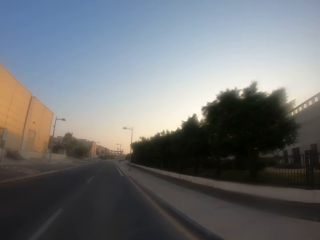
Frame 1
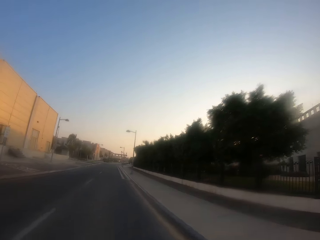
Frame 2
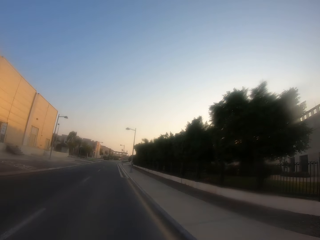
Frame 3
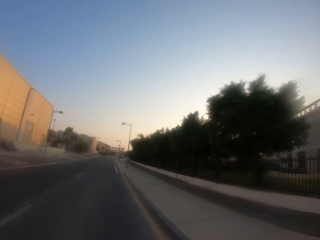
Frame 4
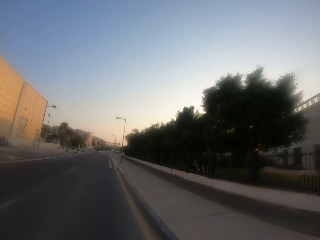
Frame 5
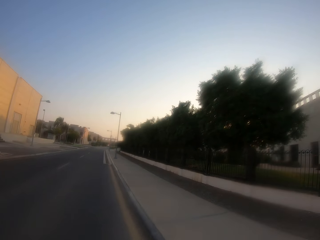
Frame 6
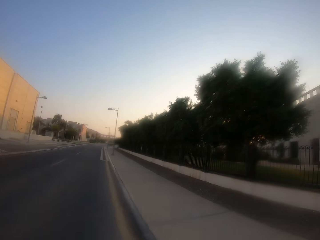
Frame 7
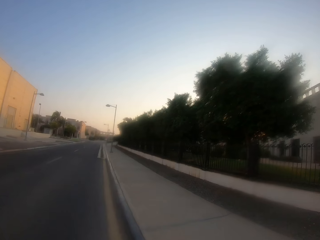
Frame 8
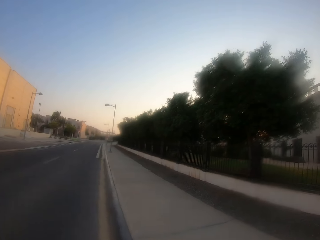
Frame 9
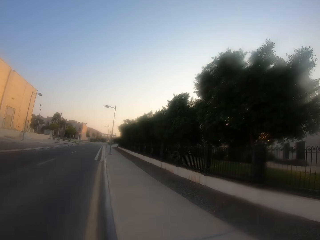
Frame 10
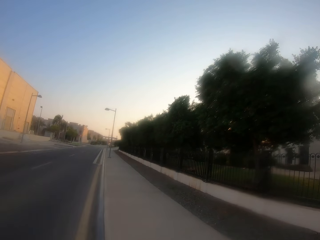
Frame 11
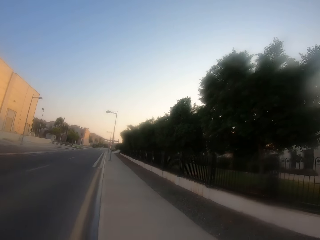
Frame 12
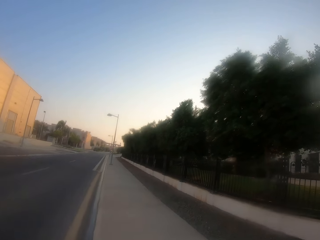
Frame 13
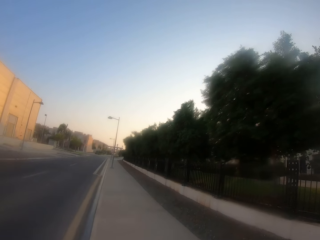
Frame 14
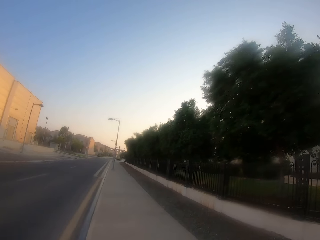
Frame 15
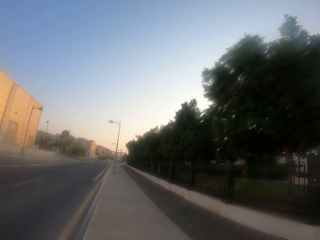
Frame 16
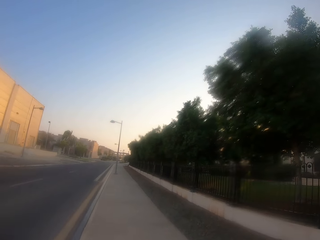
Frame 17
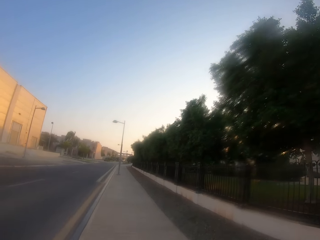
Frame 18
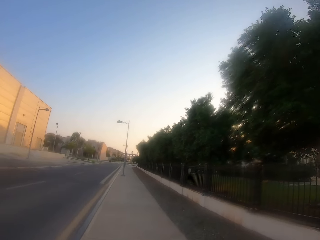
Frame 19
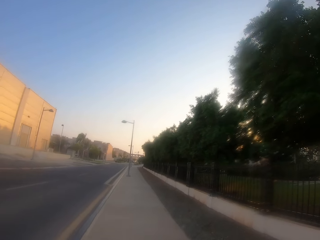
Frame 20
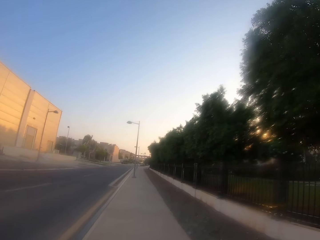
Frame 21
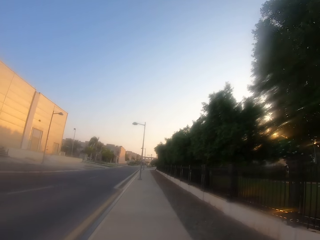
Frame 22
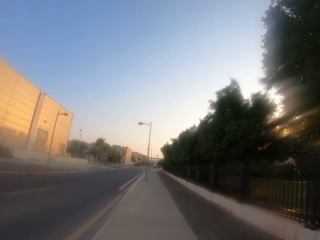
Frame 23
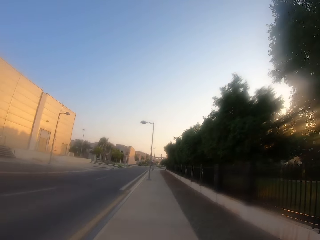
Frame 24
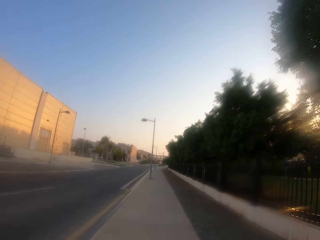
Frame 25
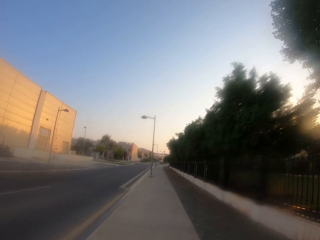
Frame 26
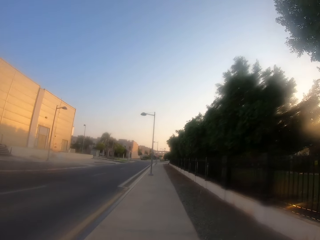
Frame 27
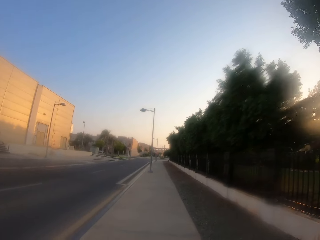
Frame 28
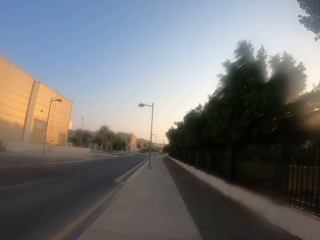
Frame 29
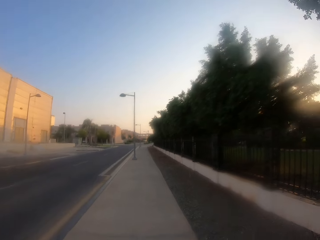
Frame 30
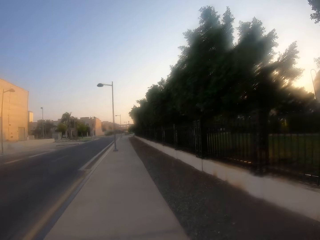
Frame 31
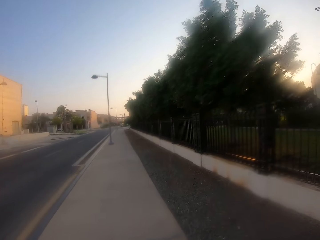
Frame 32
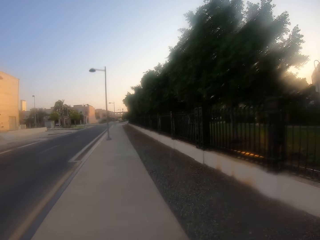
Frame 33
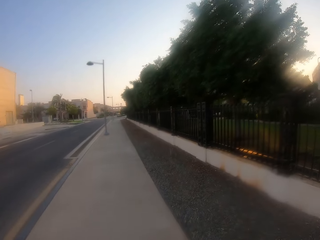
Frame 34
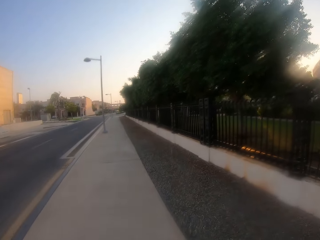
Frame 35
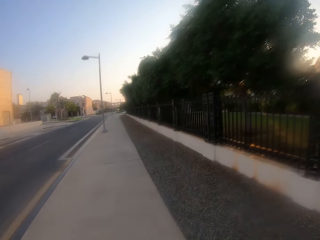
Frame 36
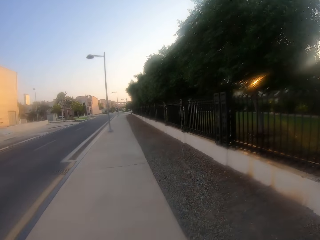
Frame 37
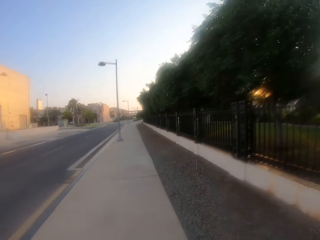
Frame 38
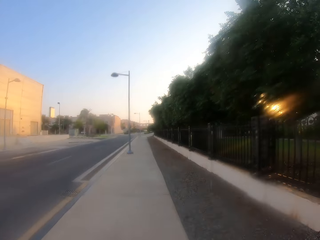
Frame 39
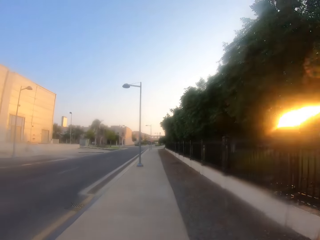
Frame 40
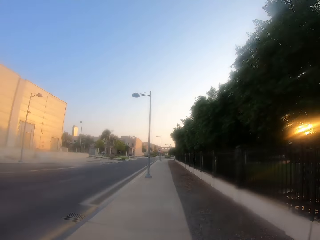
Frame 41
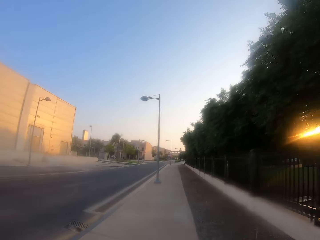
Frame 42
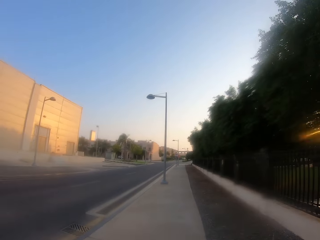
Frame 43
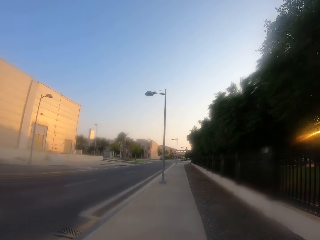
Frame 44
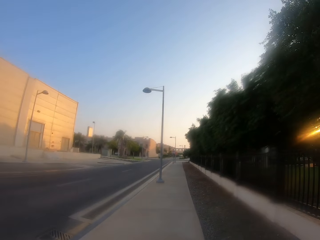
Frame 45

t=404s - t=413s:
The camera wearer walks on the sidewalk.

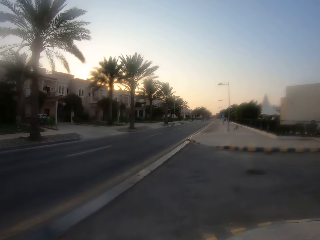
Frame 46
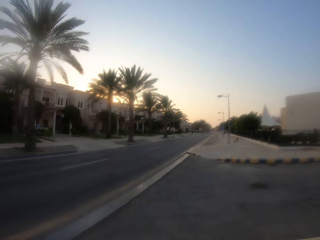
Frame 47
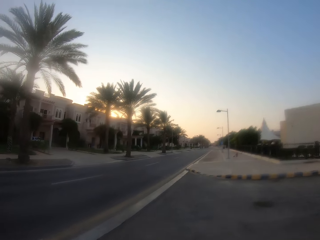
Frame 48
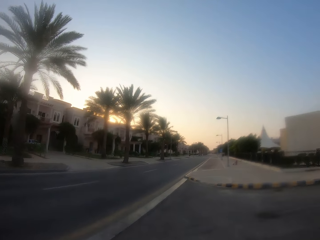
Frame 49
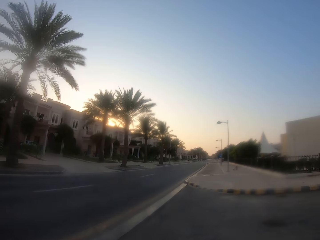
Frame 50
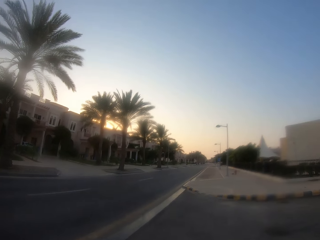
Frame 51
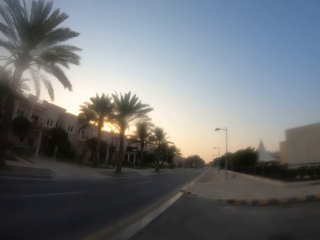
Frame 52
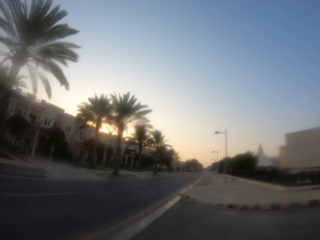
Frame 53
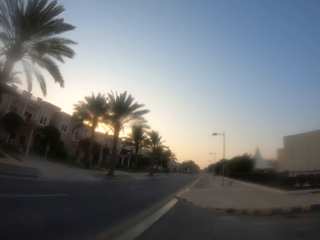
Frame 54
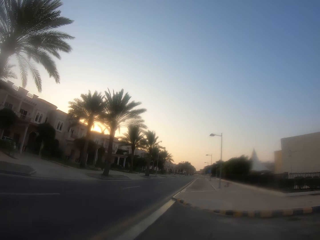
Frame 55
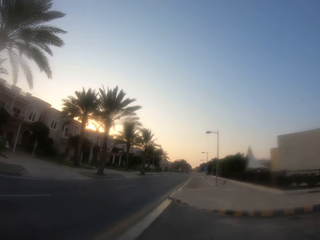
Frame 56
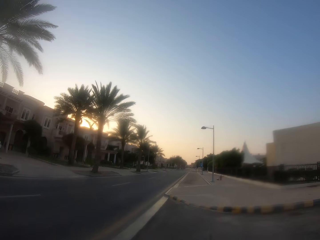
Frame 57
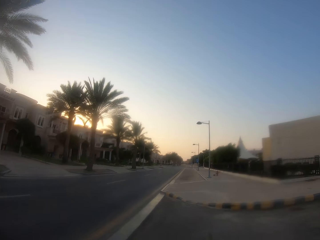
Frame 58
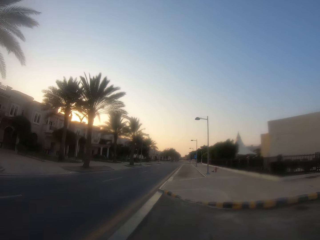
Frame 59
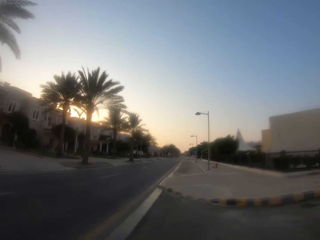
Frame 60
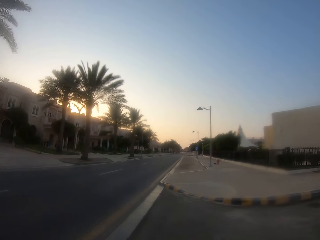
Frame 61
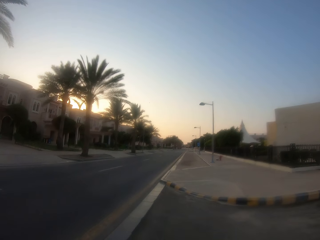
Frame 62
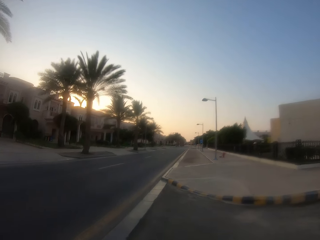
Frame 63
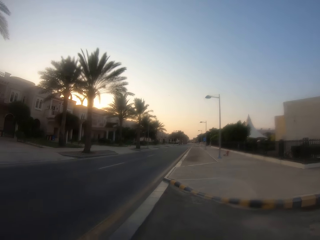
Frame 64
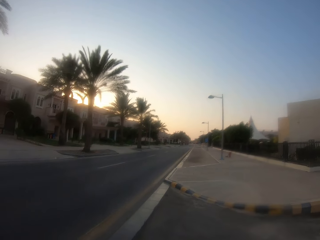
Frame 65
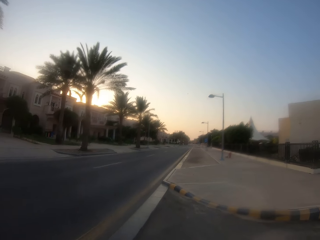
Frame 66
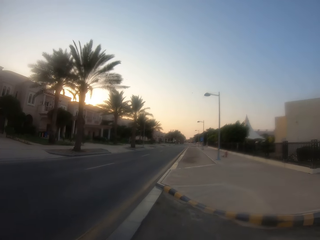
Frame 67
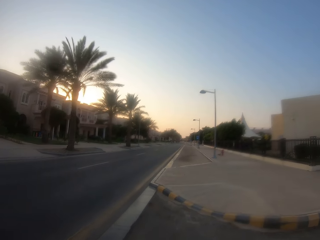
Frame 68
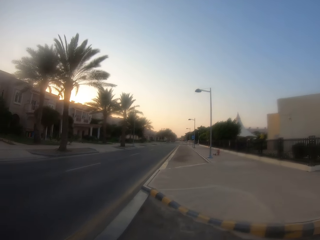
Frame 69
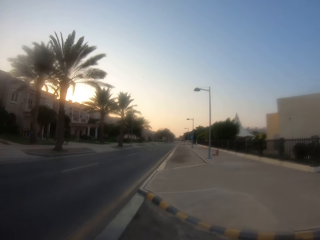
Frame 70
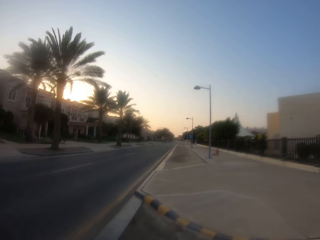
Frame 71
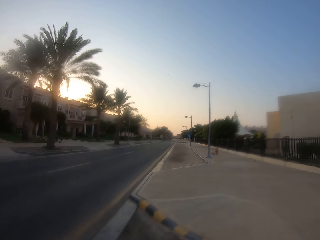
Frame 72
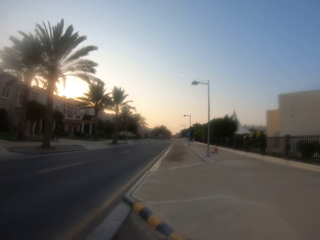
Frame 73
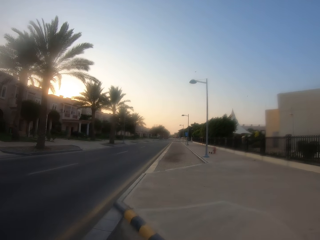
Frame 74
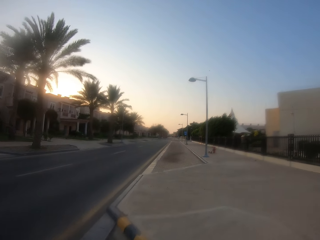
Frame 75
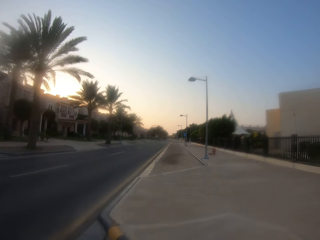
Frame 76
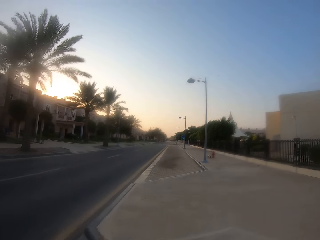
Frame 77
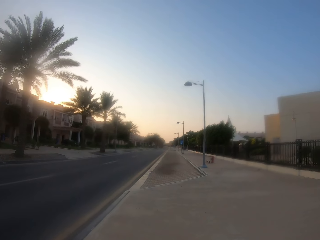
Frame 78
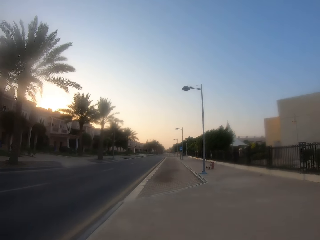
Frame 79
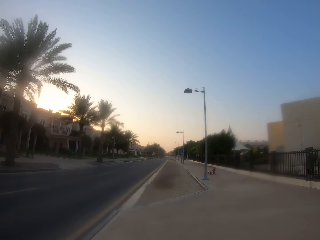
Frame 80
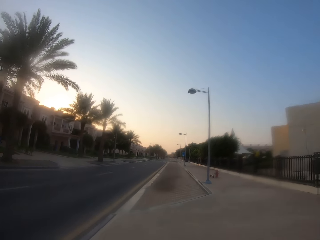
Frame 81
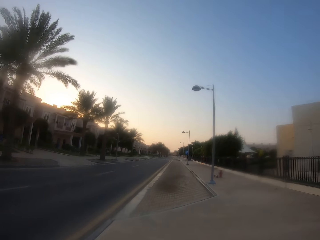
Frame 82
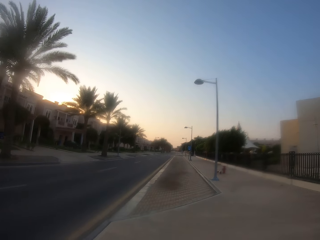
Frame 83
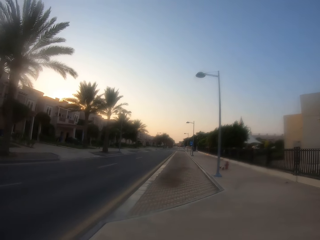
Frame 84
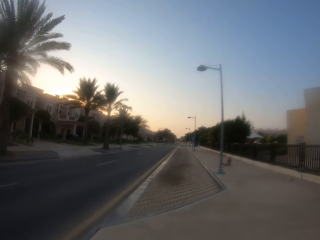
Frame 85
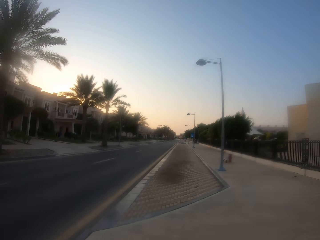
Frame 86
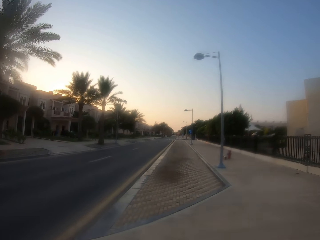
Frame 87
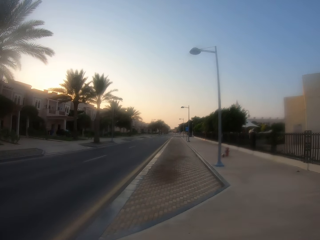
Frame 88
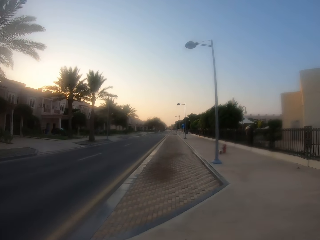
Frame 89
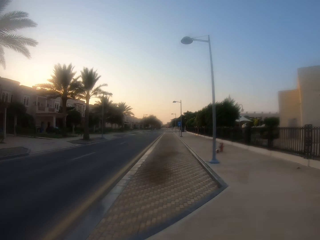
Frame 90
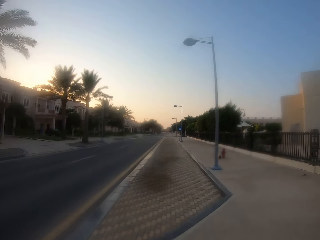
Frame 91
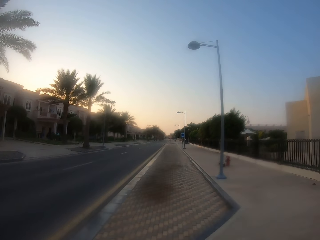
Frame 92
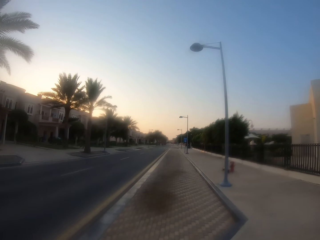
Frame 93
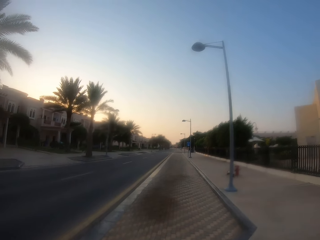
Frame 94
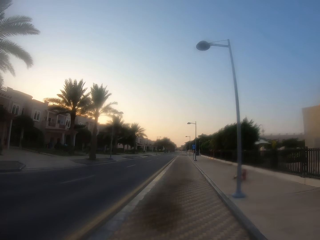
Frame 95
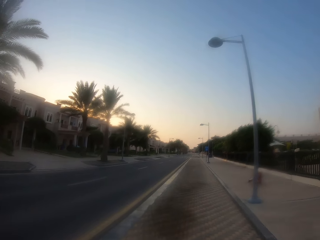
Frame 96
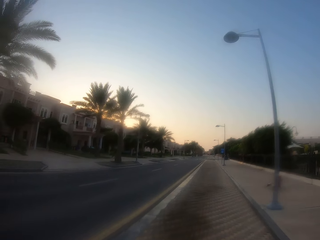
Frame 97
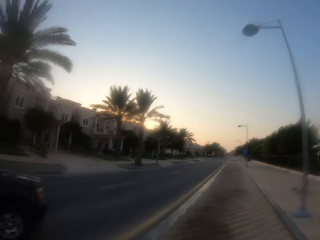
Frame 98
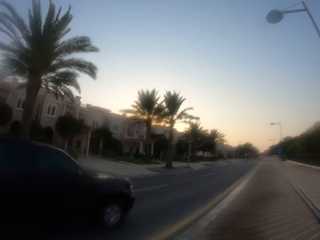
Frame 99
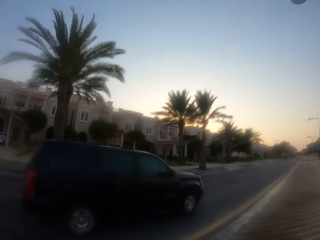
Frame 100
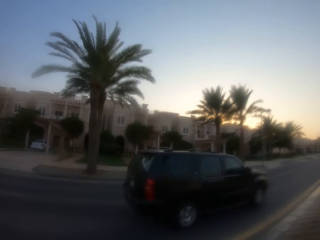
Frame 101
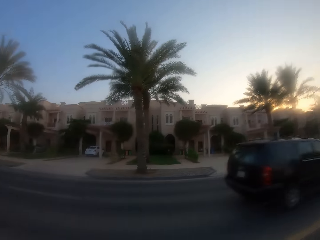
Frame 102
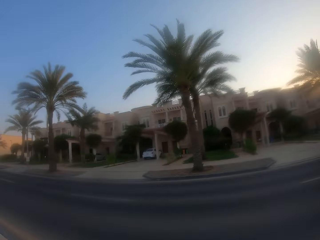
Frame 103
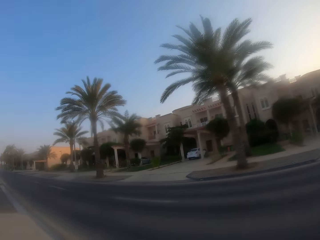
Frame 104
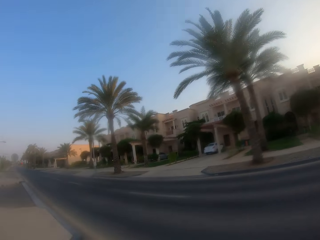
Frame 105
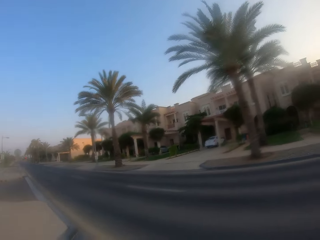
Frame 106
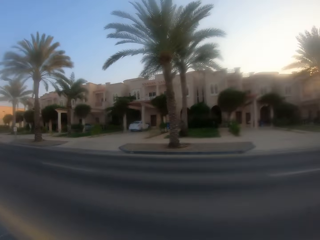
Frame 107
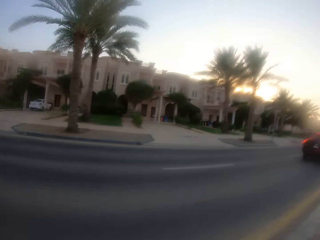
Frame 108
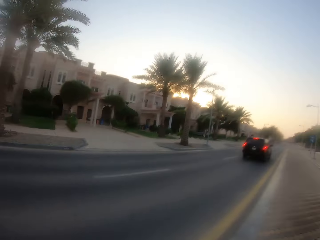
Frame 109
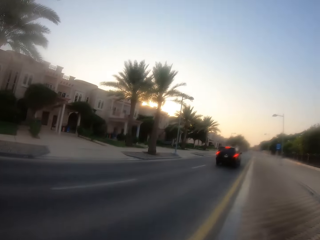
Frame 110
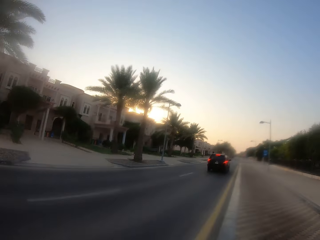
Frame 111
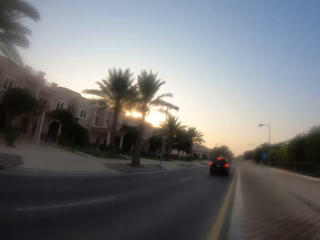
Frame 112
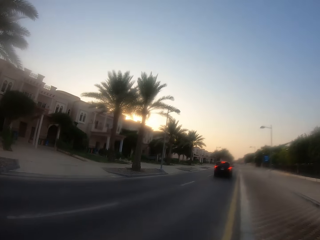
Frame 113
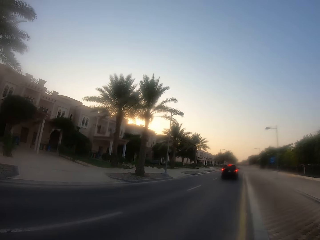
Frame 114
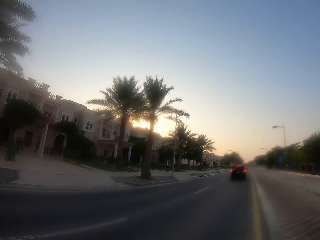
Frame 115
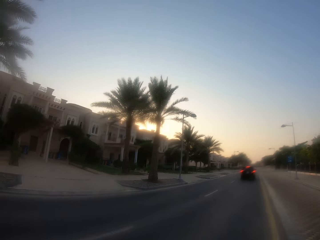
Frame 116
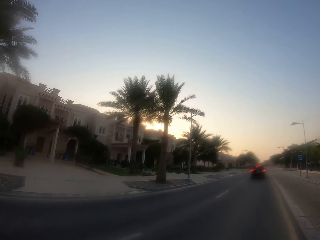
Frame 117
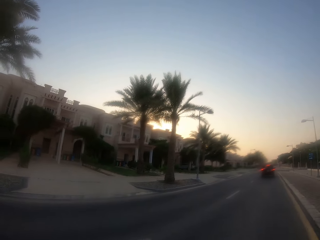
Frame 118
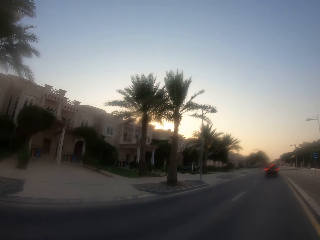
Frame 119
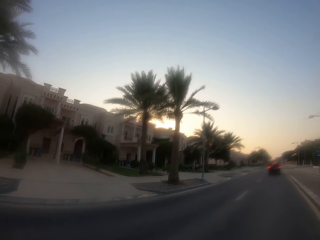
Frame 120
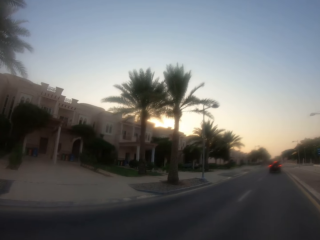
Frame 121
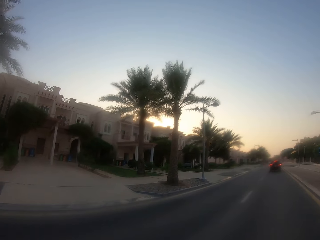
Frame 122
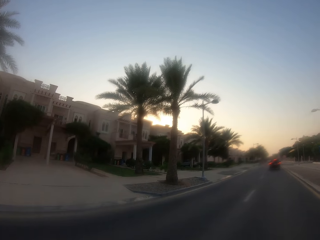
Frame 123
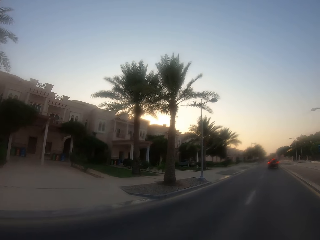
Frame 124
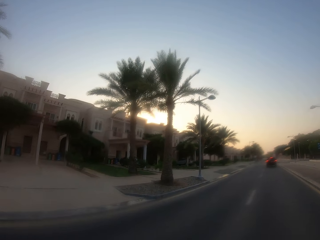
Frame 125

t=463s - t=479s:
The camera wearer walks on the road. They walk on the sidewalk. They look around. They cross the road.
